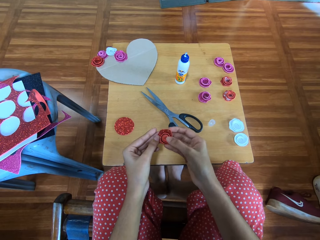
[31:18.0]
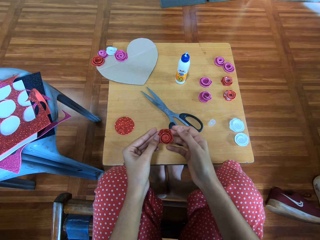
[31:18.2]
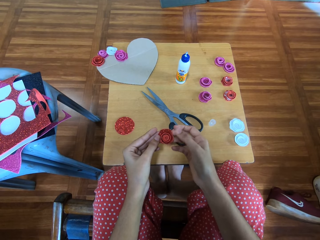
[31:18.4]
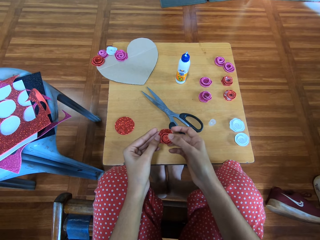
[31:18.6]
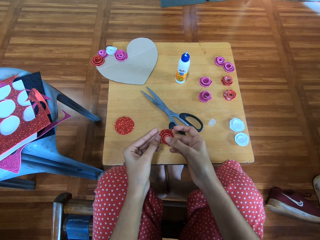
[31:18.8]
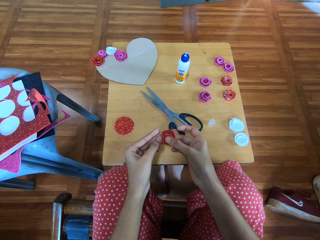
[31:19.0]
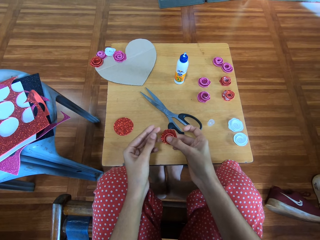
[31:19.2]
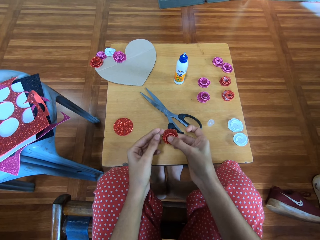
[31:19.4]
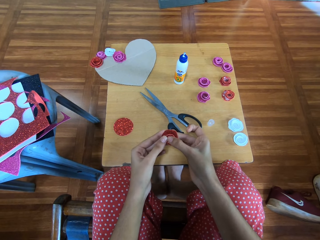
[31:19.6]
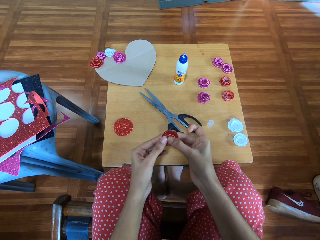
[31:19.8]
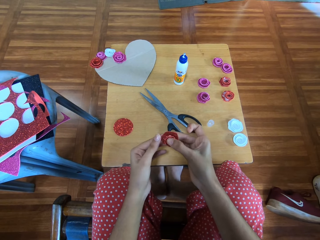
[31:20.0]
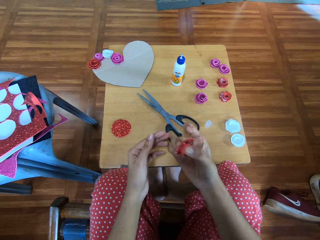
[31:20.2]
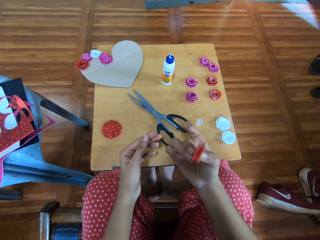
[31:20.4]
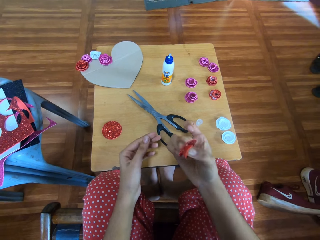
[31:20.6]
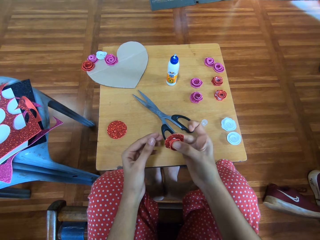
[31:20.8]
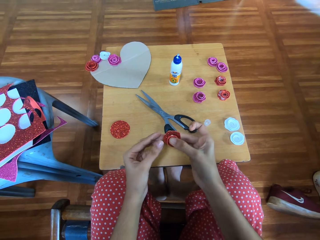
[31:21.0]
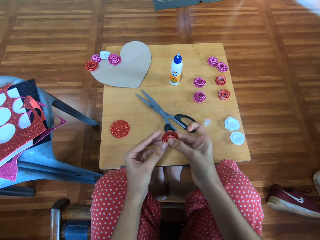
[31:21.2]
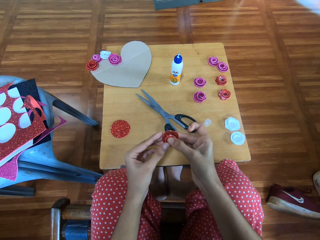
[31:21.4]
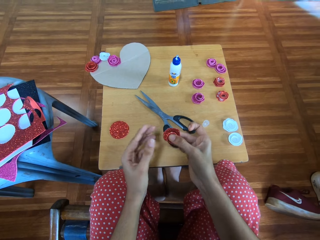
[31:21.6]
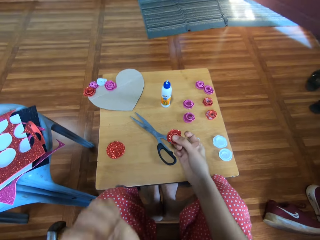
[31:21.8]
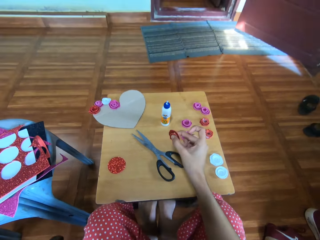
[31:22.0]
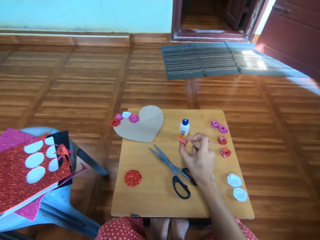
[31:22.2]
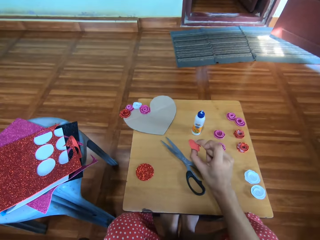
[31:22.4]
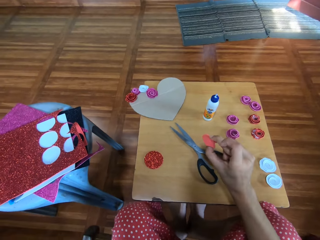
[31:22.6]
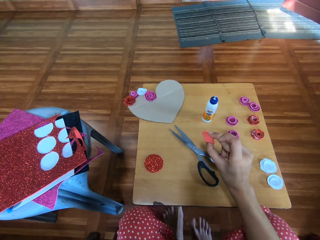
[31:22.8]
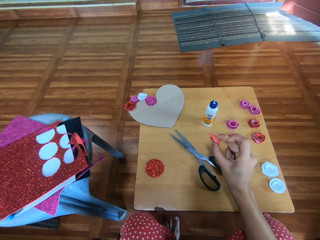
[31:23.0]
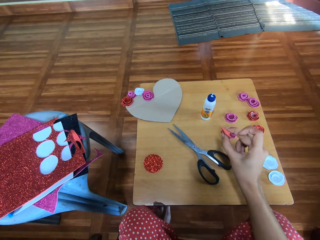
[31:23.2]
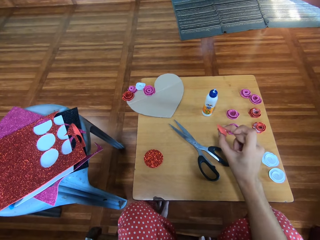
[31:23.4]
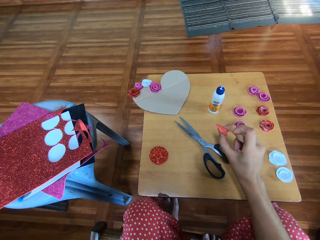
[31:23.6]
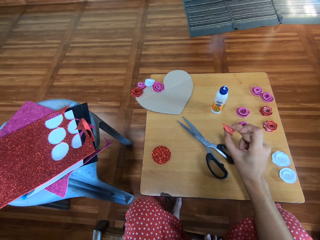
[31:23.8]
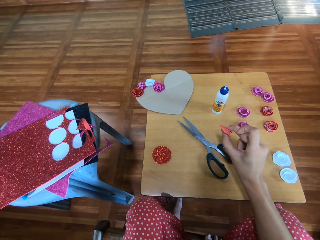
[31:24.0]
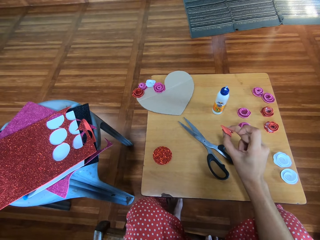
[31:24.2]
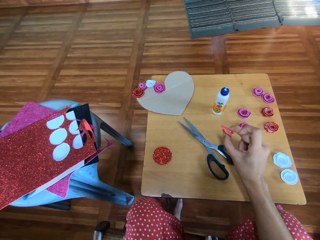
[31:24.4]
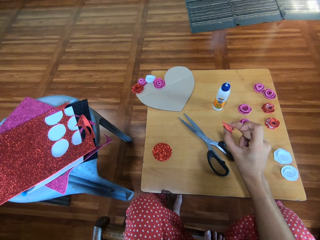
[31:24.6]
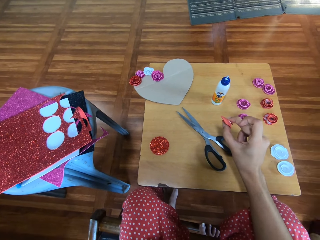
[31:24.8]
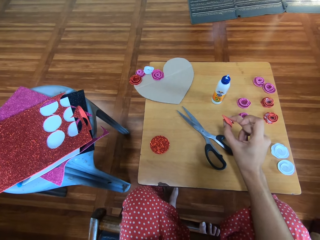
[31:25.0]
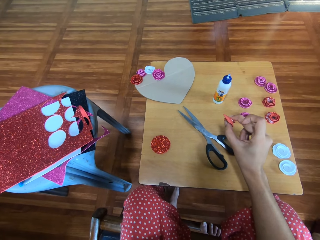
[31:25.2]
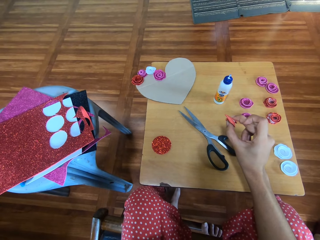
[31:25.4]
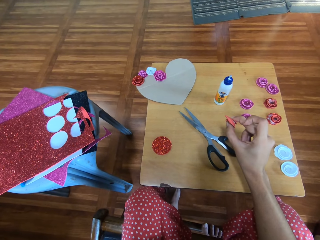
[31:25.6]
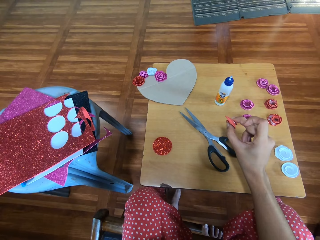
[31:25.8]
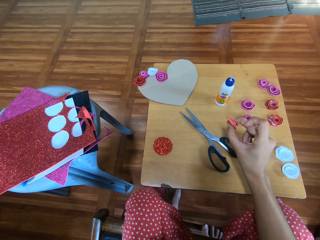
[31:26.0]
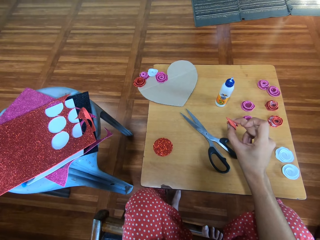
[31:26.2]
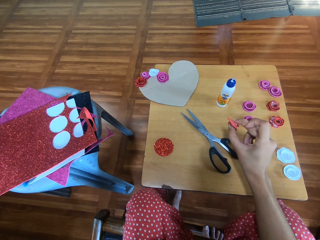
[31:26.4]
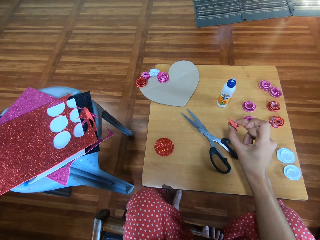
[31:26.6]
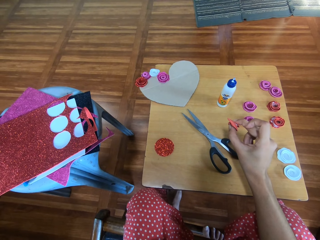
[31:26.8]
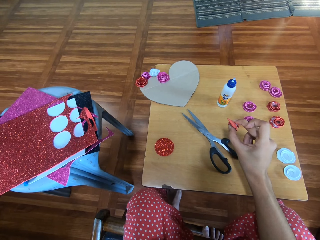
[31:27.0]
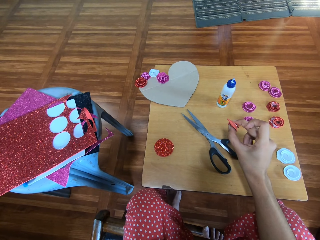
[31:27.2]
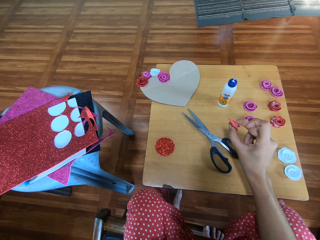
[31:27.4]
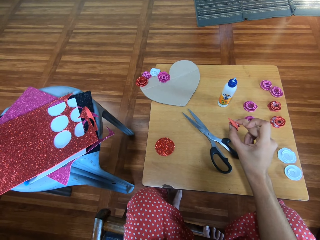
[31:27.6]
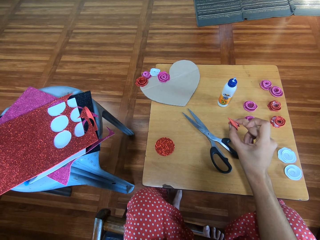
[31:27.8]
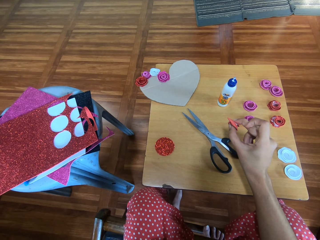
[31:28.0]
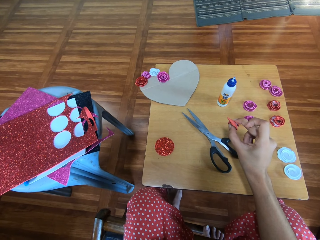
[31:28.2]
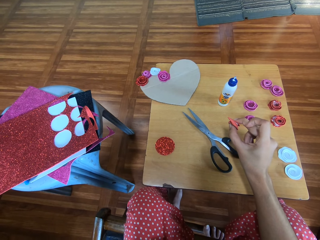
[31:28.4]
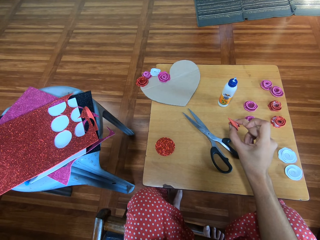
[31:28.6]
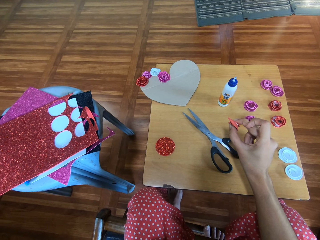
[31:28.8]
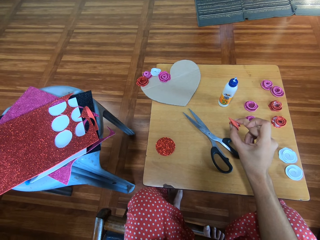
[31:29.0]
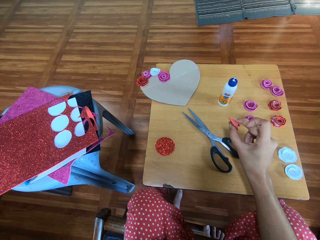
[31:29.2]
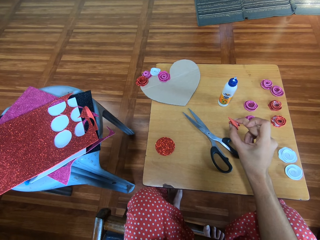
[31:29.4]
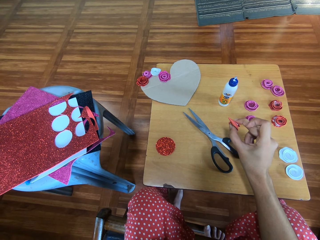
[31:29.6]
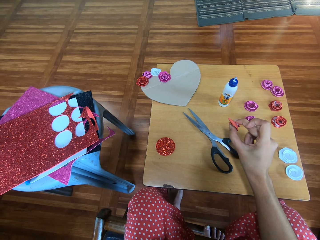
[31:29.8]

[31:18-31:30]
The camera wearer holds the cardboard flower with her right hand.

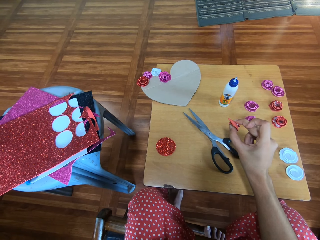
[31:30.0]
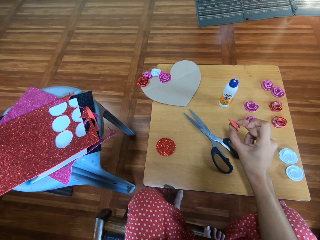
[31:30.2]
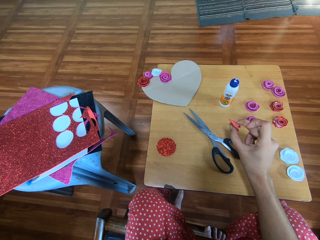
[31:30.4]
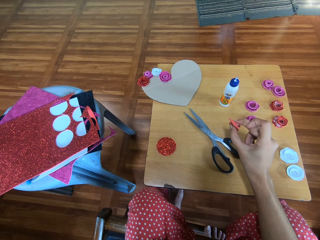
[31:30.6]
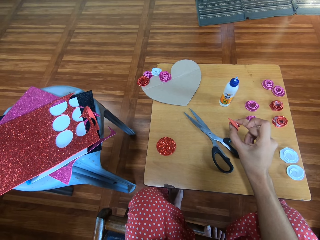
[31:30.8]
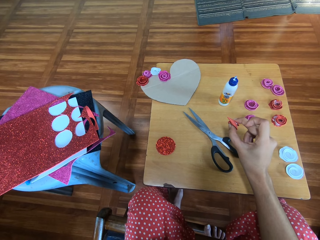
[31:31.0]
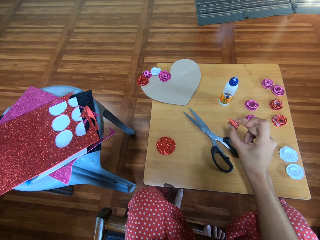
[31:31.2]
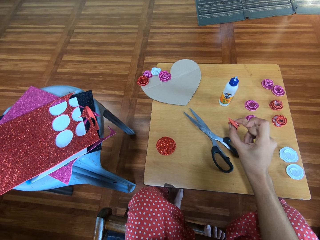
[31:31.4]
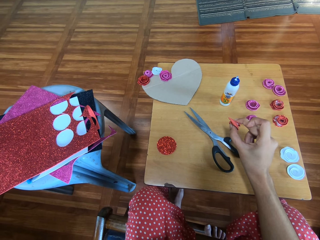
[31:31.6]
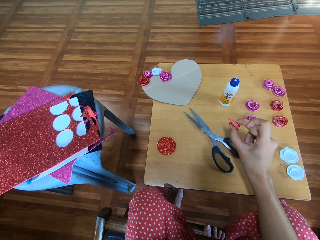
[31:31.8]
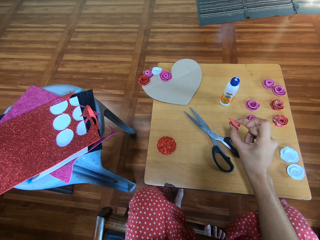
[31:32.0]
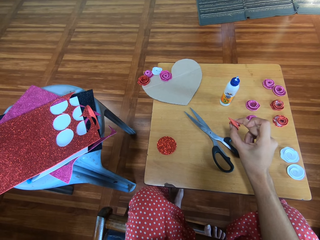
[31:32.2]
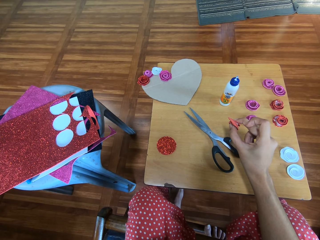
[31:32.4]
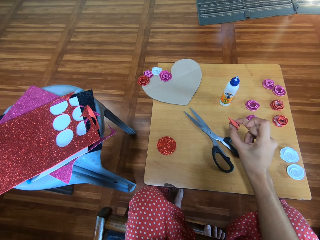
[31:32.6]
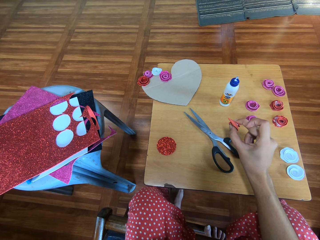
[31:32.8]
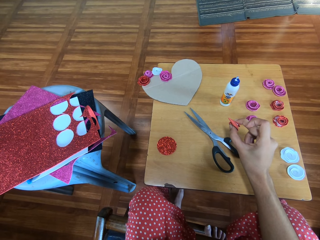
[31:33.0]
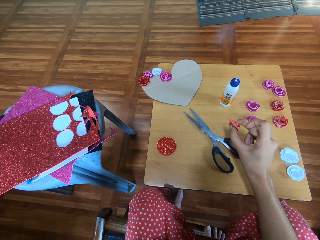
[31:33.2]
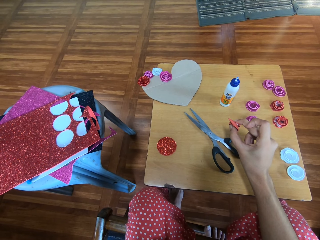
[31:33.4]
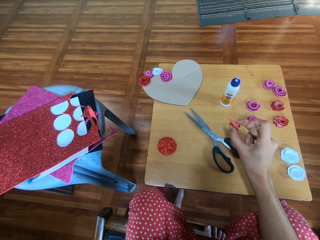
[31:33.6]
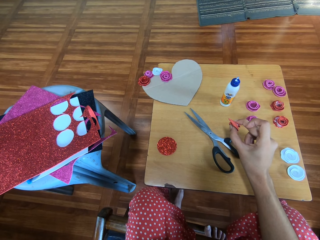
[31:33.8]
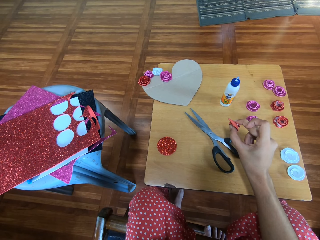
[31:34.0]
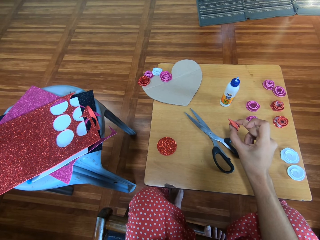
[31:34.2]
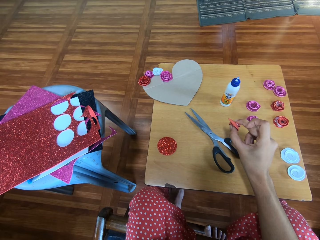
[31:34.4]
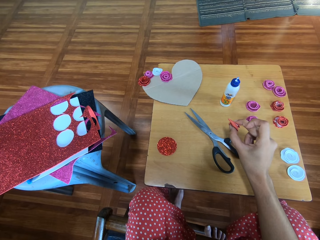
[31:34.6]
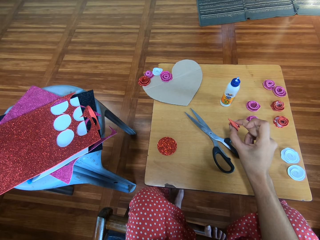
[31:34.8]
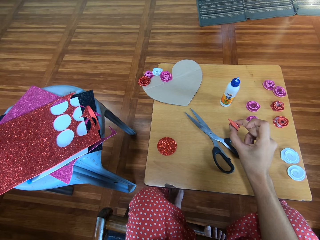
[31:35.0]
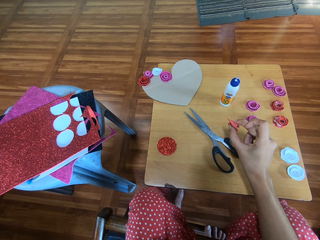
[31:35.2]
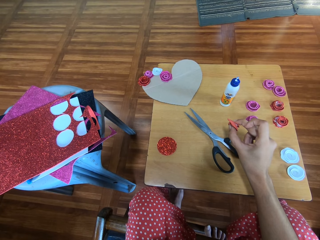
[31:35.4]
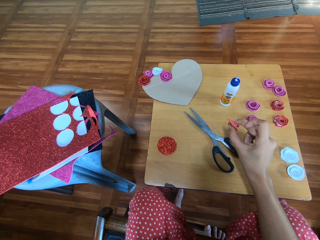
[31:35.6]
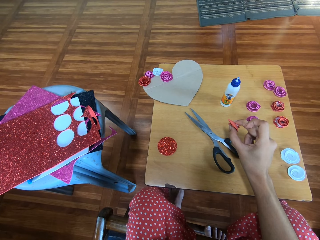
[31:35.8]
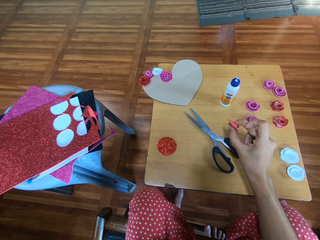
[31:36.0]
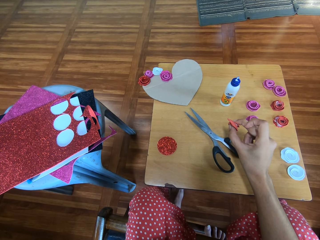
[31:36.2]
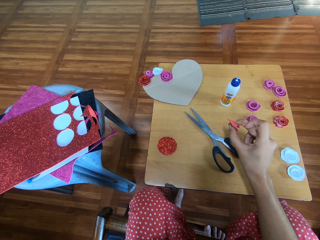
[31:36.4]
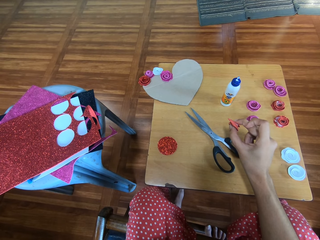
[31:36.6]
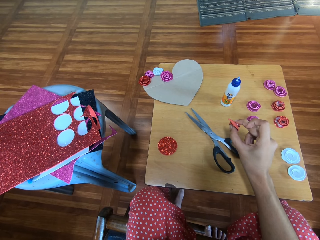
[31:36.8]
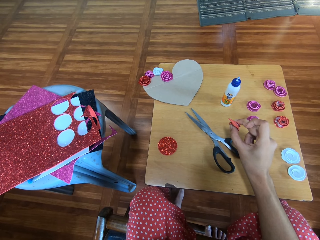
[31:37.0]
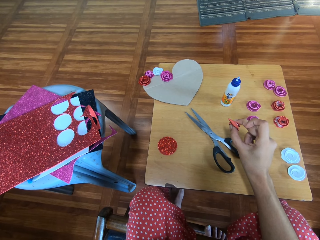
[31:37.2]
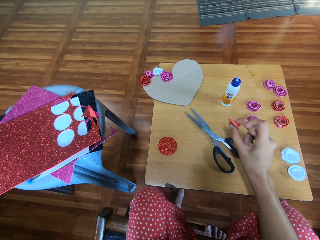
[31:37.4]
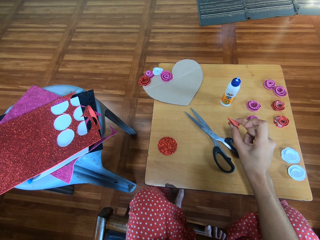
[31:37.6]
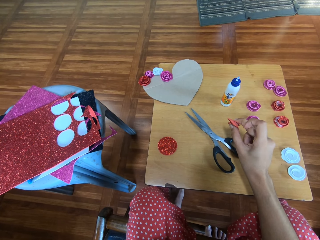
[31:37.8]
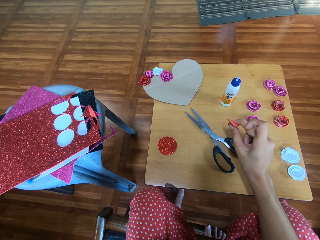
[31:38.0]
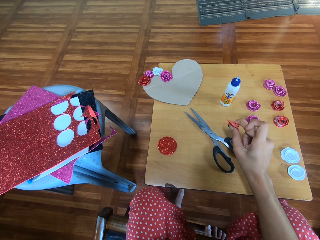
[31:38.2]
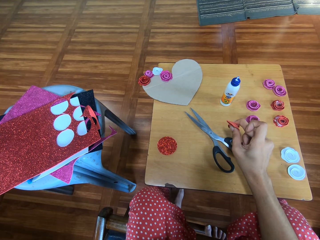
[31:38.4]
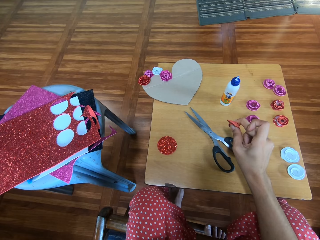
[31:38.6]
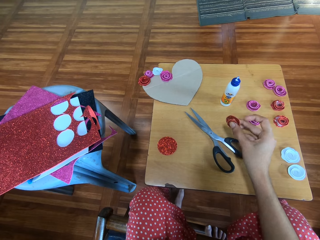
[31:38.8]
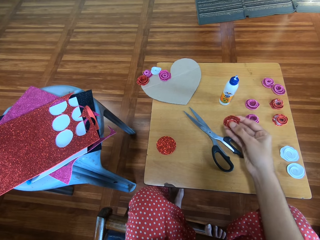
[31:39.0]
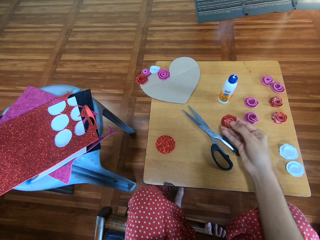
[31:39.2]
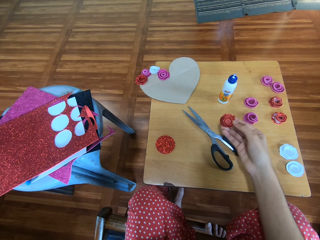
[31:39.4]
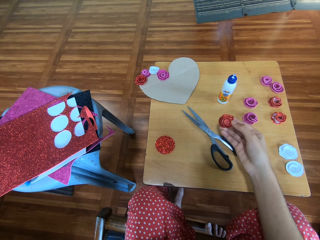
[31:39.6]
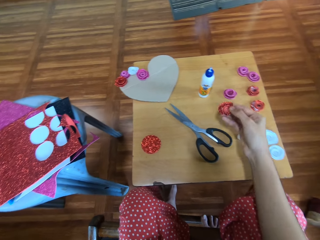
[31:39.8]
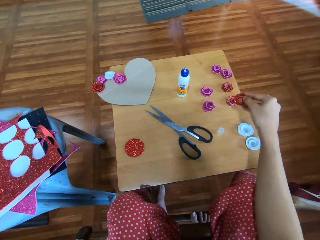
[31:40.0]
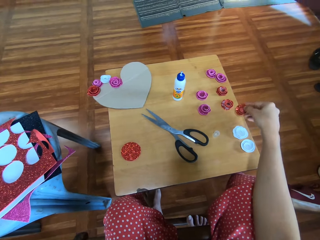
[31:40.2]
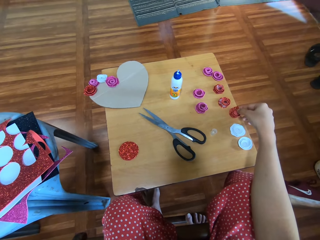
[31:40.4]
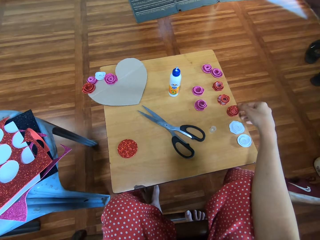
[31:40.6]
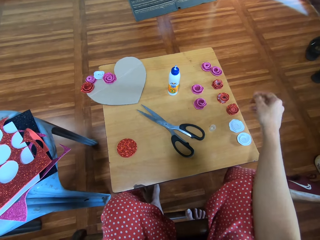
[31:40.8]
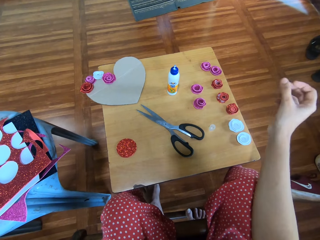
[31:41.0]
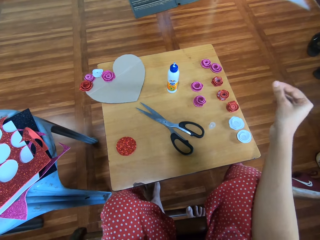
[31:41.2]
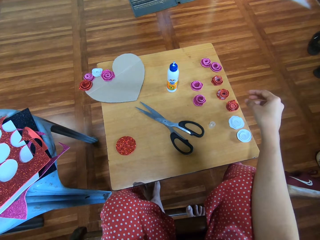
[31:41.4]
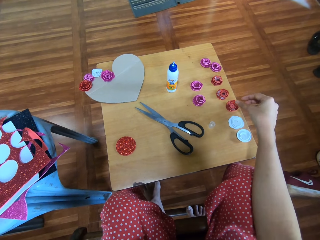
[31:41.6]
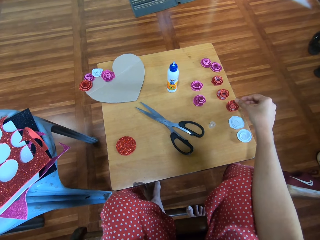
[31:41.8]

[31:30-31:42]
The camera wearer drops the cardboard flower onto the table.
